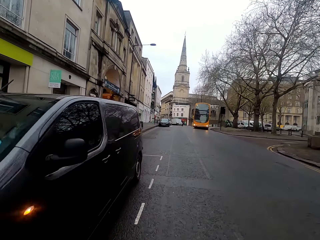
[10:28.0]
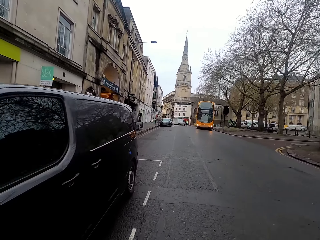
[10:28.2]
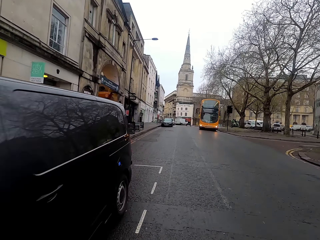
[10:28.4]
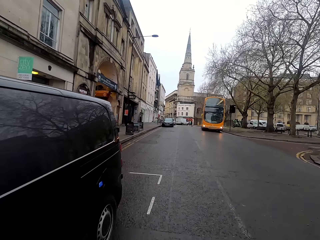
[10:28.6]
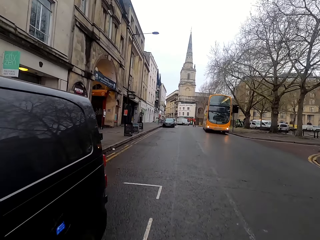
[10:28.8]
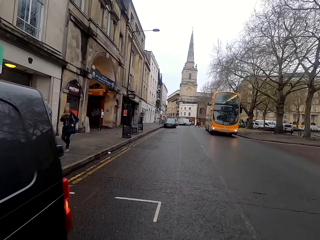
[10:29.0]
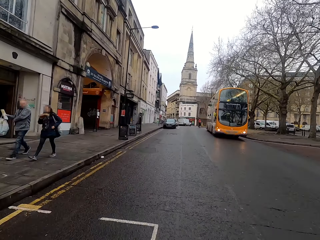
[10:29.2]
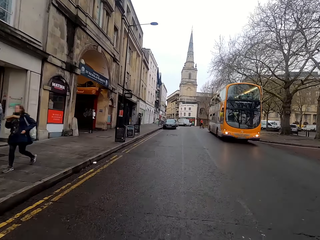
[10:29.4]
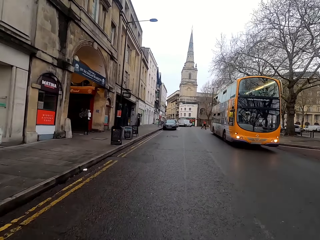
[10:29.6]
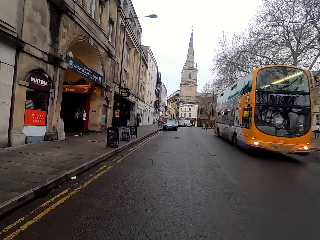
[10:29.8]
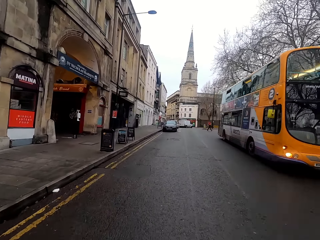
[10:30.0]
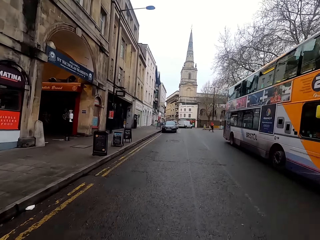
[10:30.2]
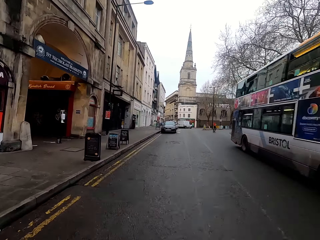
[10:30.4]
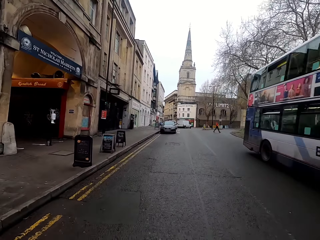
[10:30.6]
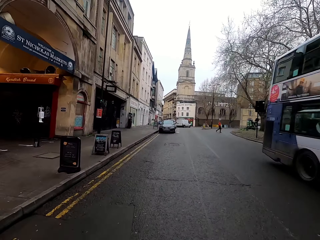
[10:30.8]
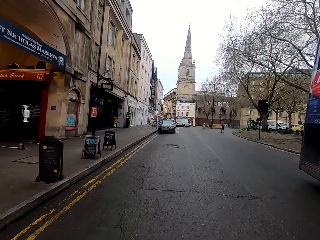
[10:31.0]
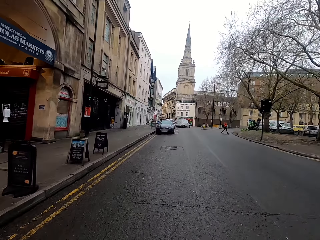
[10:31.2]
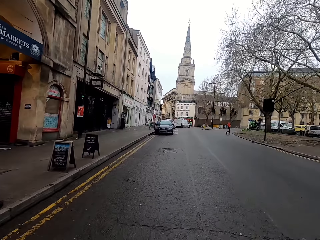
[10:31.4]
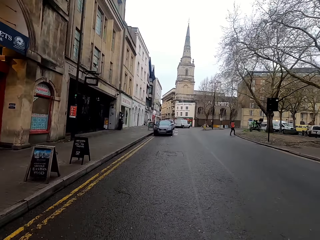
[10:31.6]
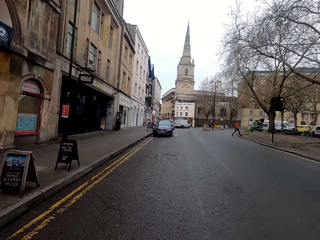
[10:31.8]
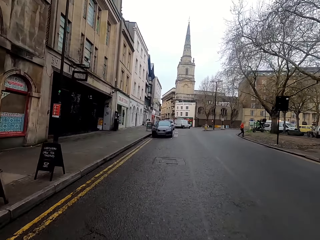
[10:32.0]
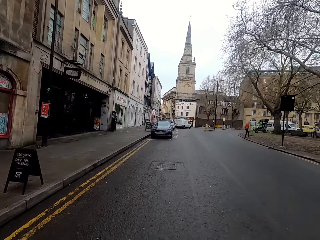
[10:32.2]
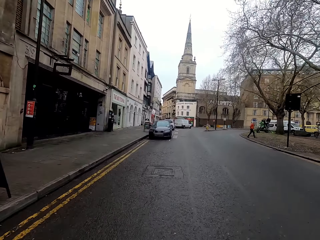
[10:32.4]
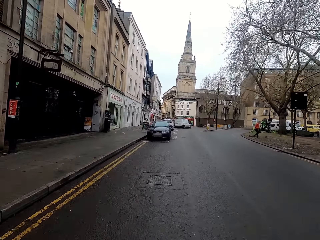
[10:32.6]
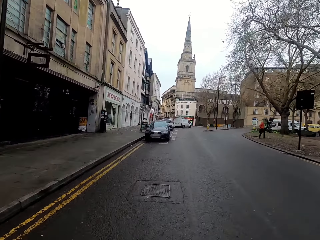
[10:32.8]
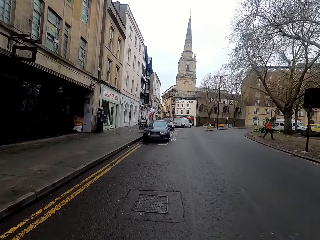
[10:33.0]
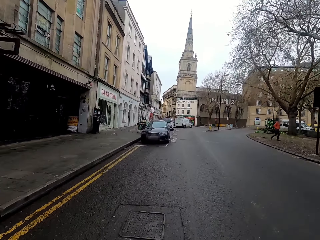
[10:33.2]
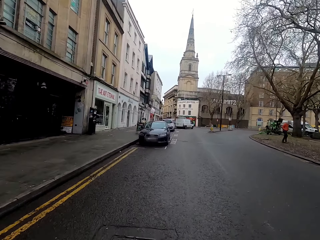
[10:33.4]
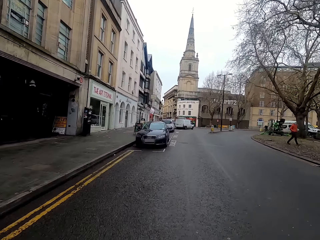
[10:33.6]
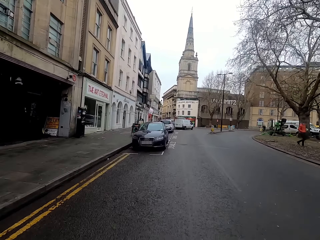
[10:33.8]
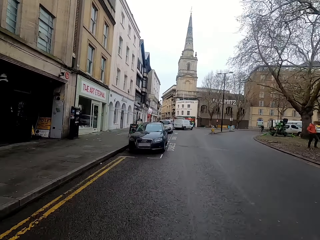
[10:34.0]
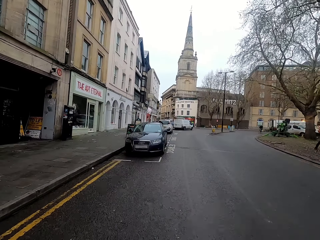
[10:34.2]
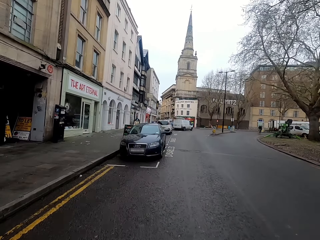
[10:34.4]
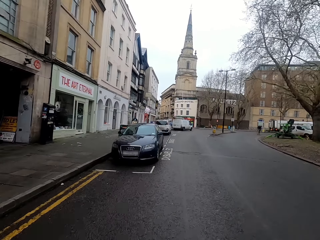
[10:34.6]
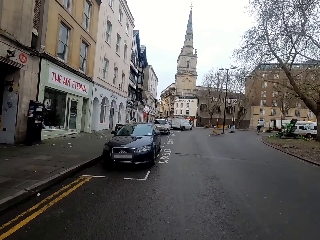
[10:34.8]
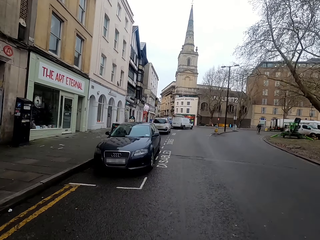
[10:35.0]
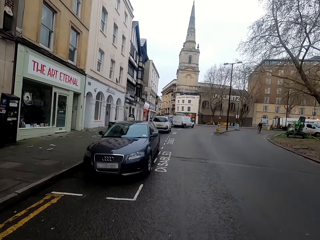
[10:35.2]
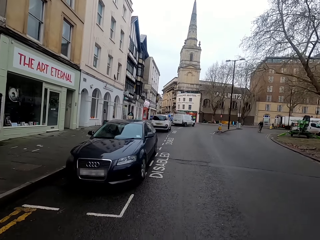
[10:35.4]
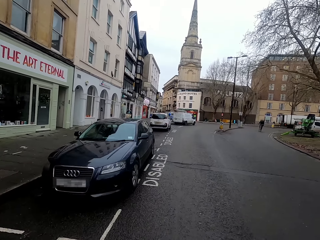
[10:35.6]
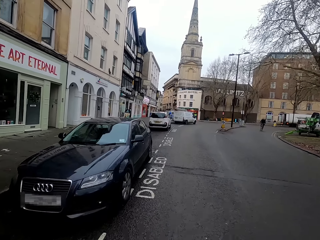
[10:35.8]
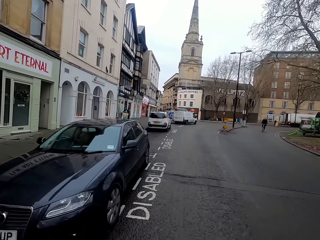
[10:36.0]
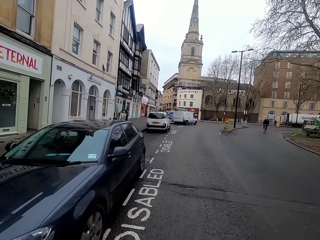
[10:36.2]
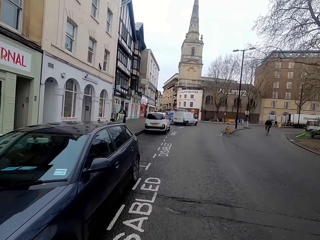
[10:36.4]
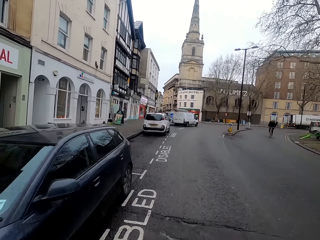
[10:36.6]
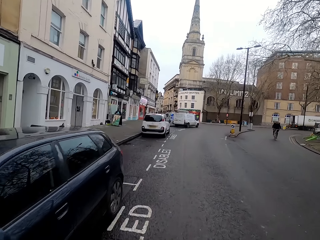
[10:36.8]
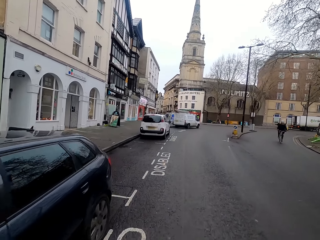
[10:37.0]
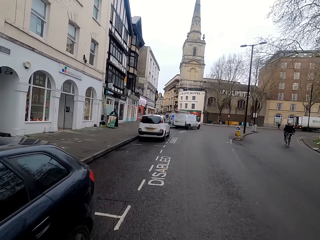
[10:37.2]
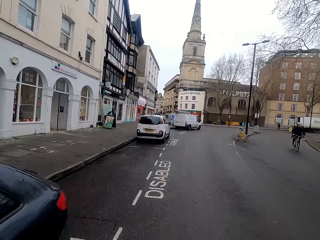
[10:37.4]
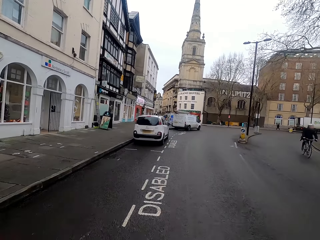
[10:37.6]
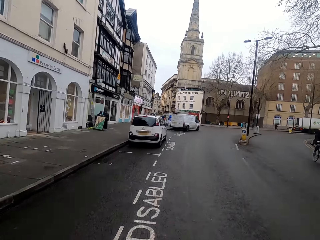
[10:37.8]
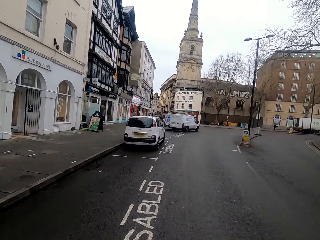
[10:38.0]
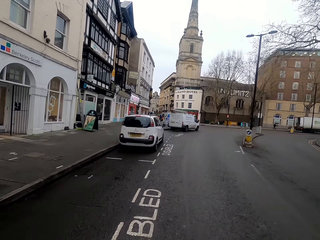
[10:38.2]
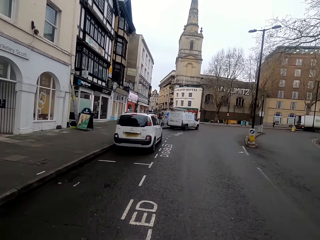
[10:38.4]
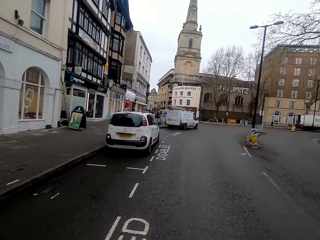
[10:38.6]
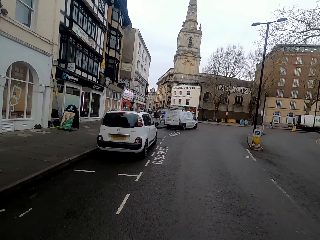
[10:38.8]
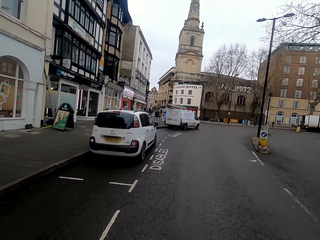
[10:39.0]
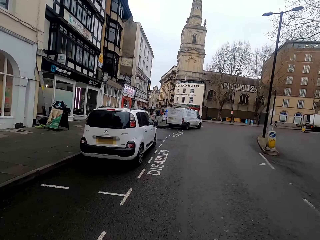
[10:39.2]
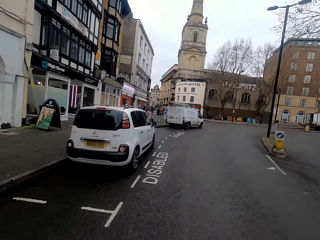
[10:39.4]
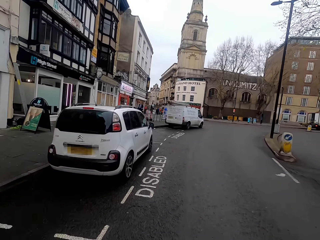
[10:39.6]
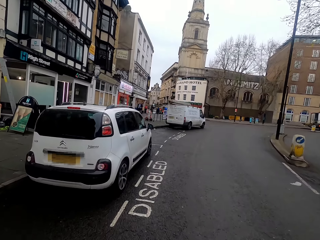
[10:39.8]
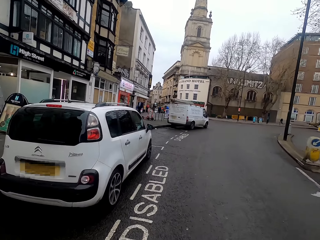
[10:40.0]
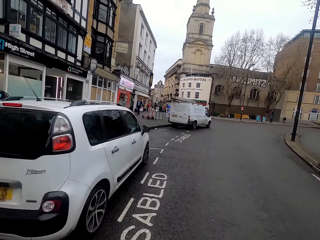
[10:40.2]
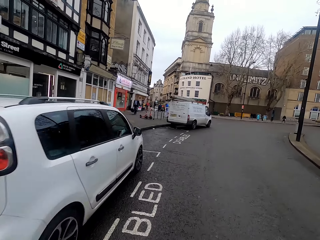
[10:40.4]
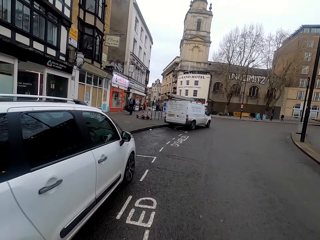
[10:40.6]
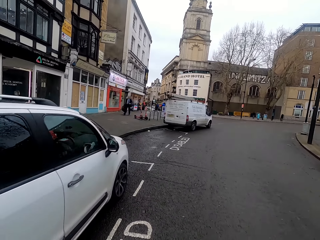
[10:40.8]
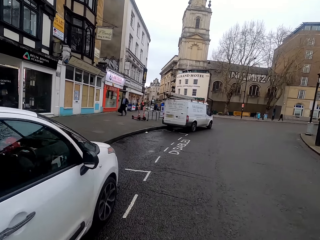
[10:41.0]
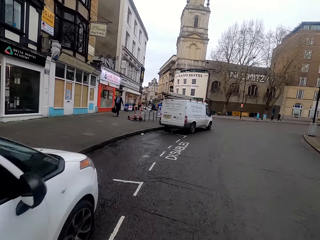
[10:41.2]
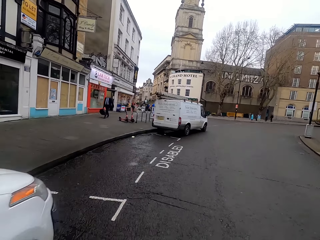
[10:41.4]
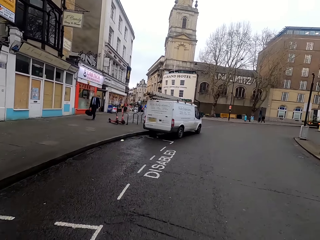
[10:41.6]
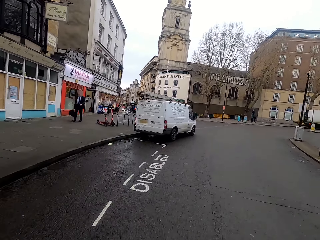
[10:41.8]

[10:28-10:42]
The camera wearer rides past a bus. They ride past a bicycle.

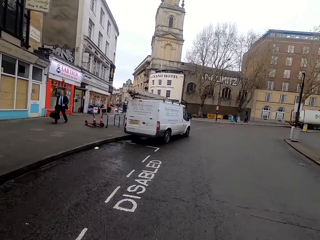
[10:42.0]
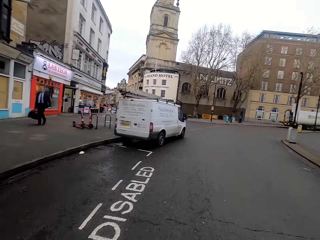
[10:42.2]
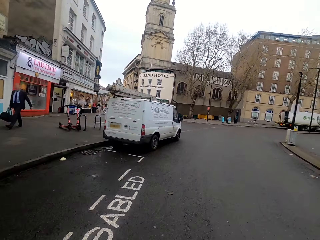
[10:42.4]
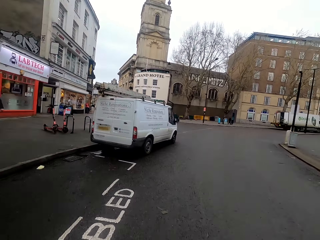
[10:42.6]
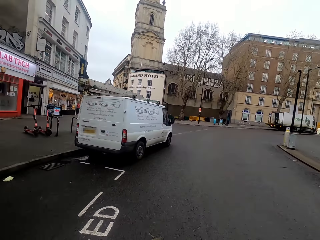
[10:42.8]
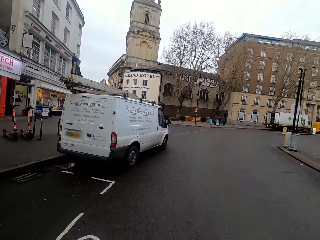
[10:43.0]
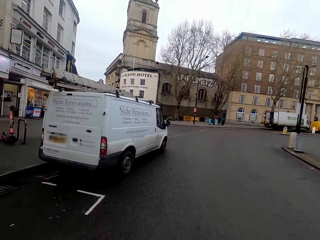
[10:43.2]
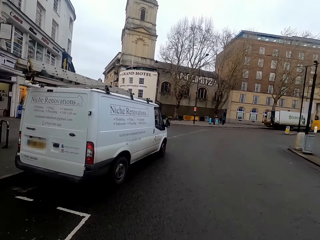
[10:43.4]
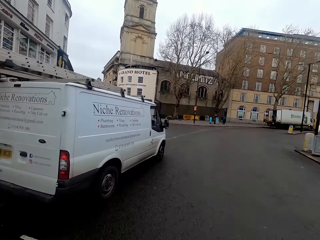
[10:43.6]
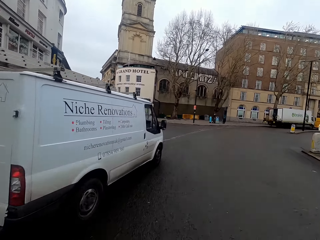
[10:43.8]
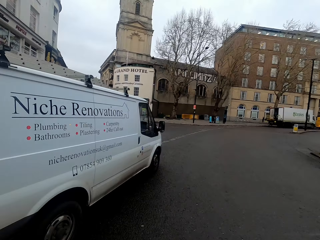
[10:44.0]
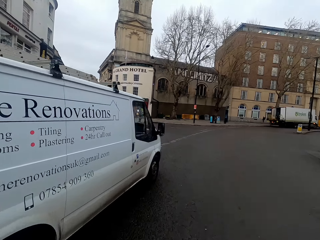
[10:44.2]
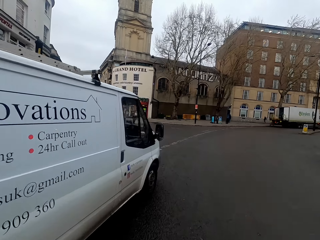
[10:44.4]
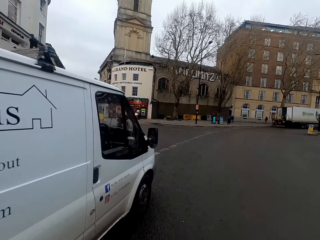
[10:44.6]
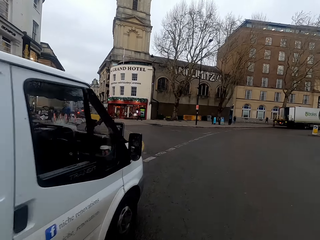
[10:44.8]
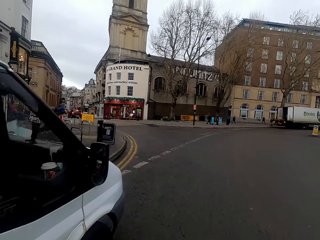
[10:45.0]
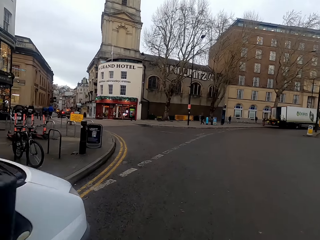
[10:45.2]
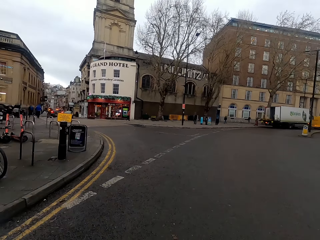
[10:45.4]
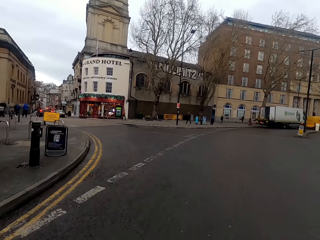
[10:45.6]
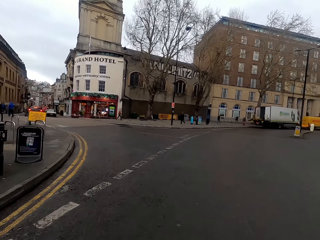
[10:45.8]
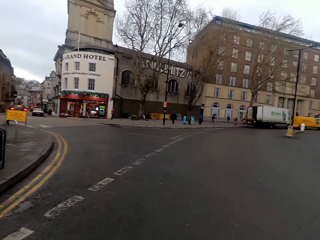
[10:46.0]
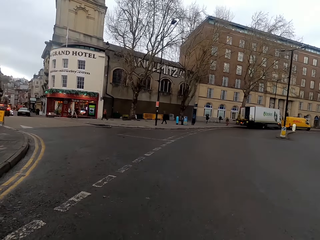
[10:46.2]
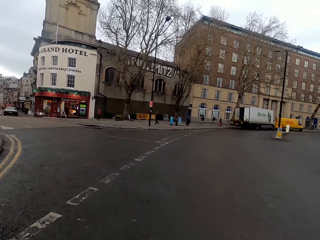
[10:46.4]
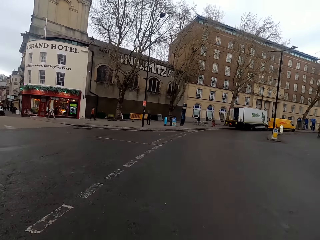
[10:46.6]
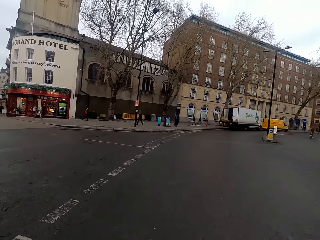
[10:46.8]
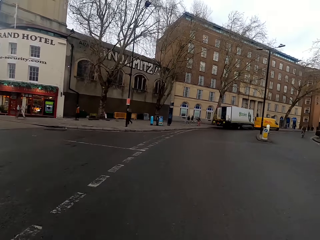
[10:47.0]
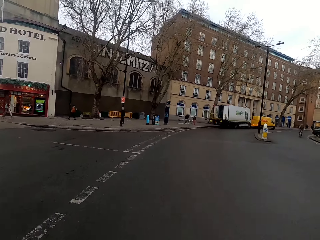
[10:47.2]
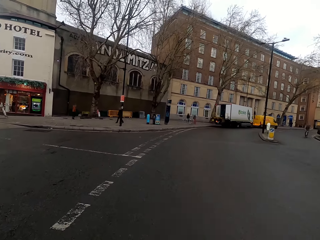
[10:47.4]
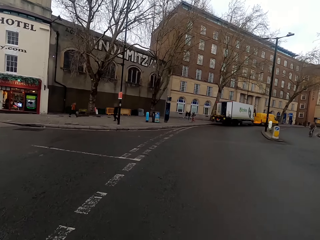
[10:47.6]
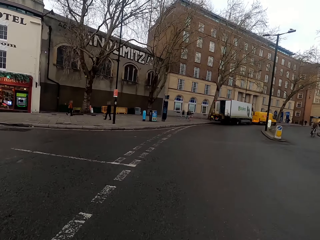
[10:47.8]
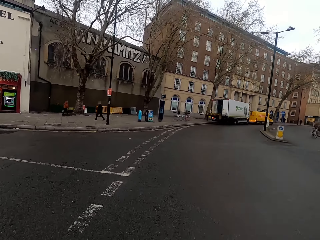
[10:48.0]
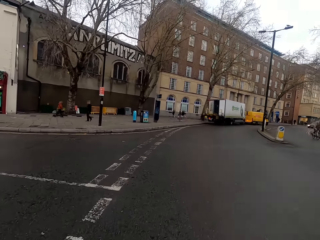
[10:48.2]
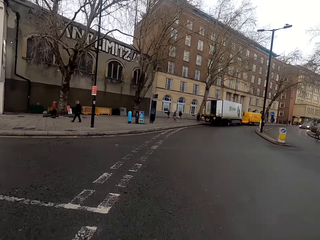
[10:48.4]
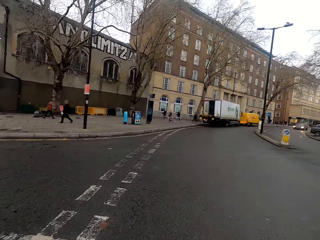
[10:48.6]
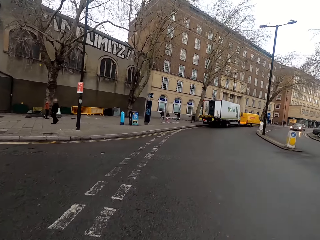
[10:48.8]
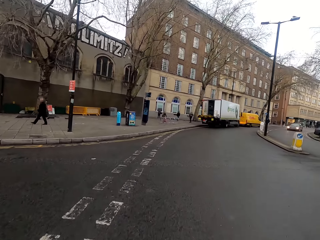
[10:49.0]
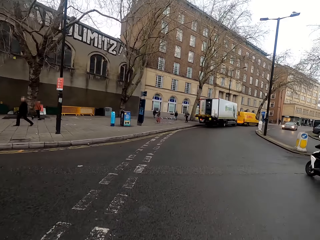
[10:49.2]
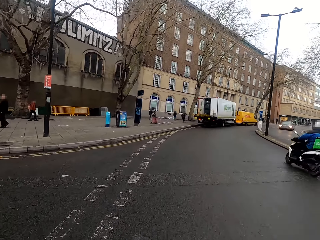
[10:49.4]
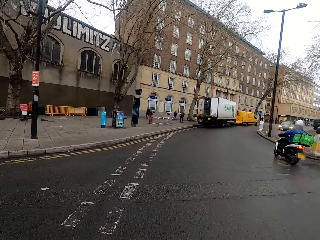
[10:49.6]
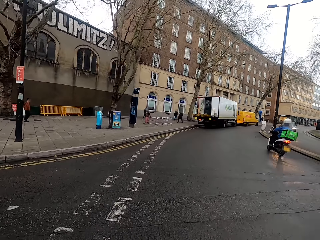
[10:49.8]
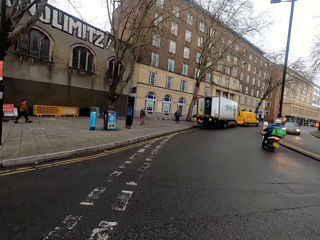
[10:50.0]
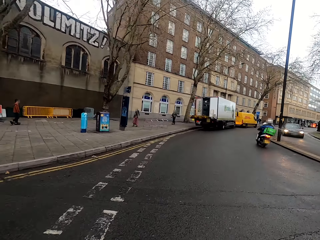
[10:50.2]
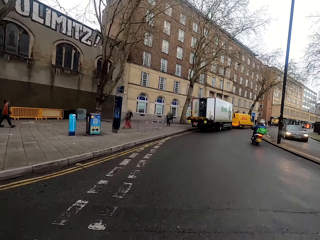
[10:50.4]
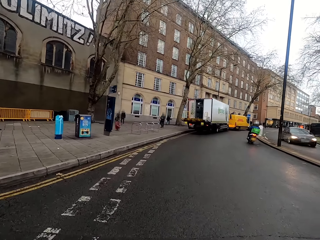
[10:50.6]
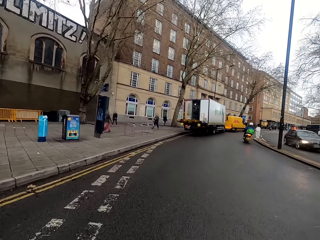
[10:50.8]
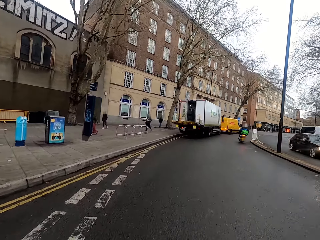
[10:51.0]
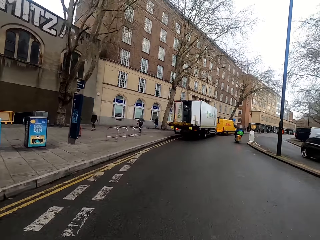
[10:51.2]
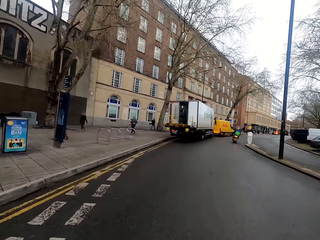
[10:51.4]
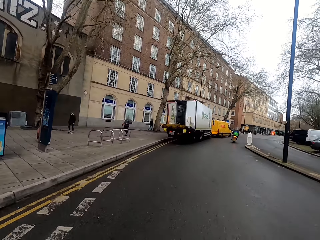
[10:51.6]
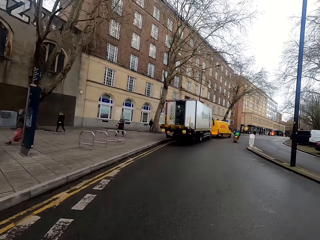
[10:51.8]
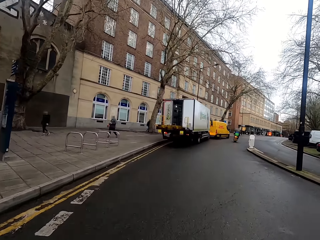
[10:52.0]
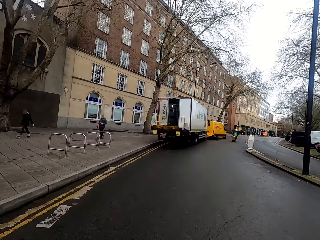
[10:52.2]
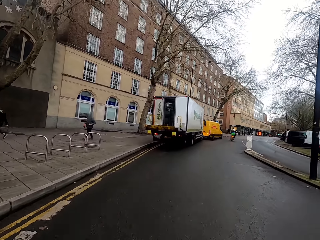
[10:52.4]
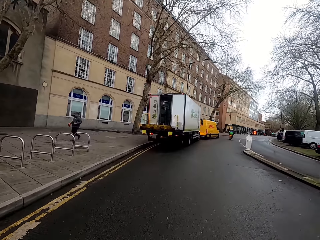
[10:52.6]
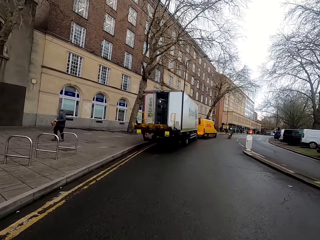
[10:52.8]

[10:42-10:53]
A bike rides past the camera wearer. They ride past a car.
